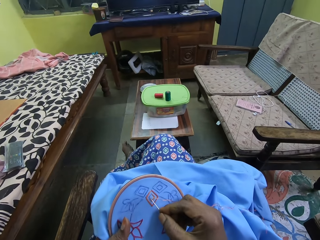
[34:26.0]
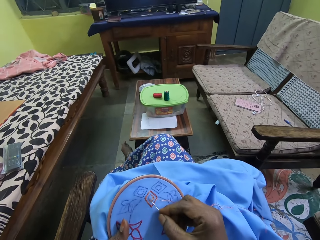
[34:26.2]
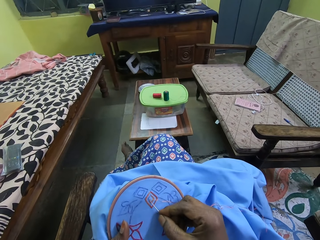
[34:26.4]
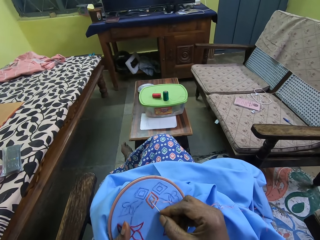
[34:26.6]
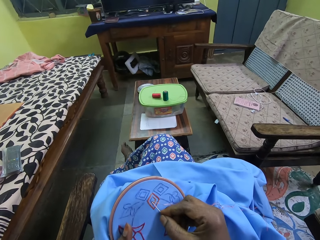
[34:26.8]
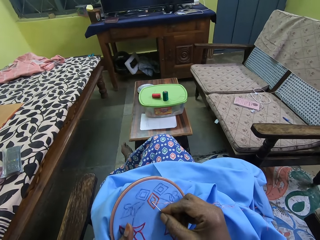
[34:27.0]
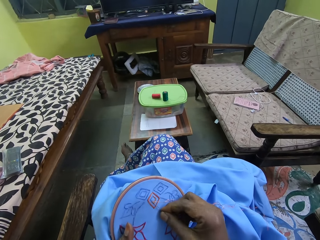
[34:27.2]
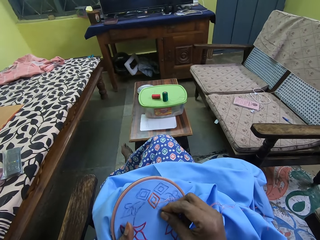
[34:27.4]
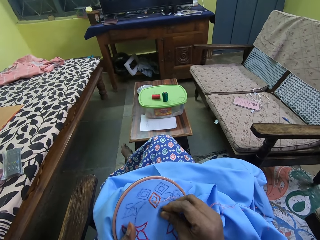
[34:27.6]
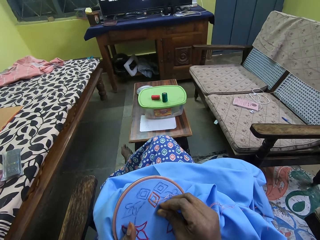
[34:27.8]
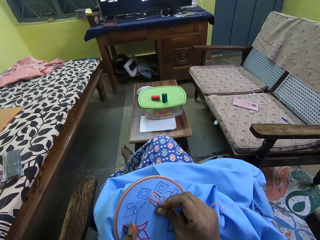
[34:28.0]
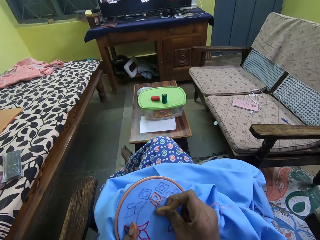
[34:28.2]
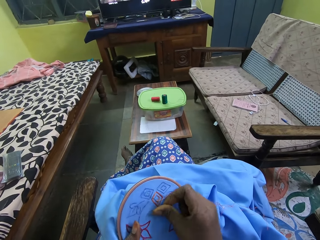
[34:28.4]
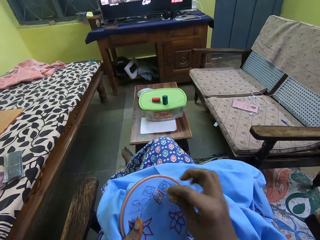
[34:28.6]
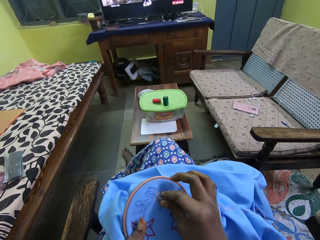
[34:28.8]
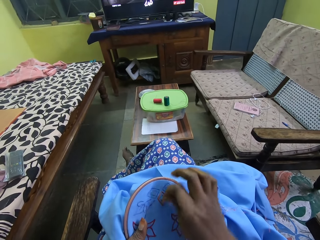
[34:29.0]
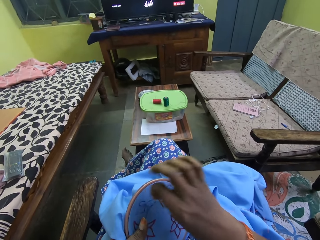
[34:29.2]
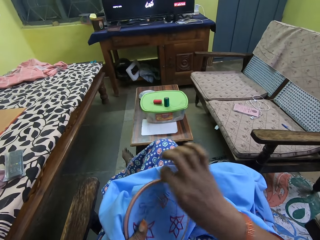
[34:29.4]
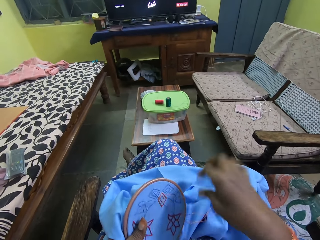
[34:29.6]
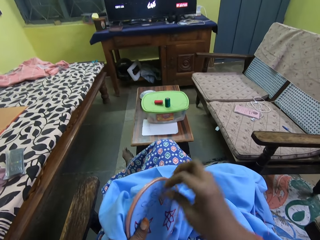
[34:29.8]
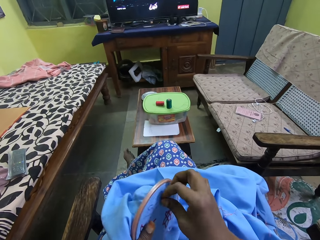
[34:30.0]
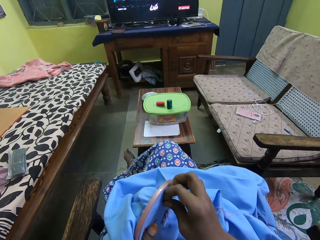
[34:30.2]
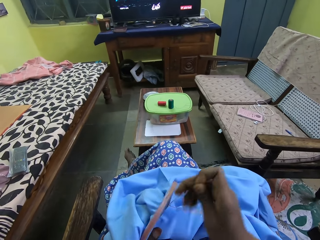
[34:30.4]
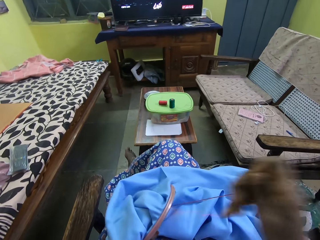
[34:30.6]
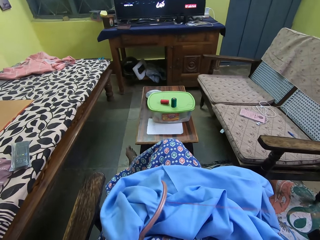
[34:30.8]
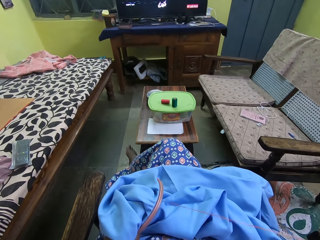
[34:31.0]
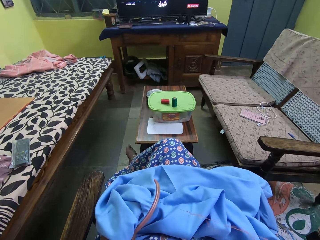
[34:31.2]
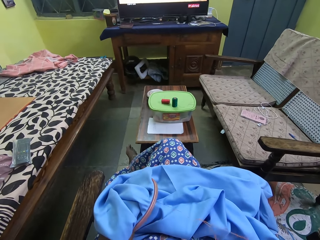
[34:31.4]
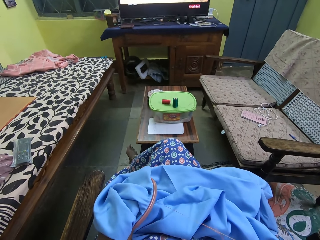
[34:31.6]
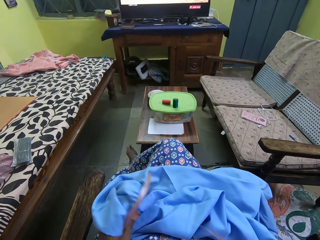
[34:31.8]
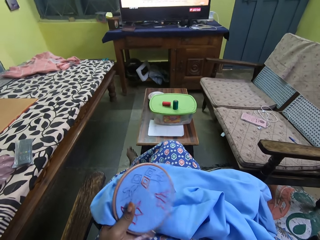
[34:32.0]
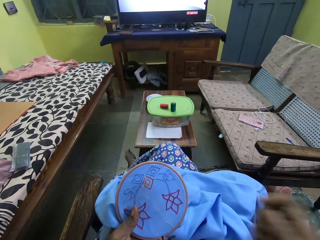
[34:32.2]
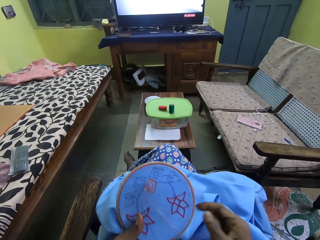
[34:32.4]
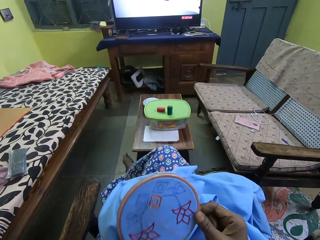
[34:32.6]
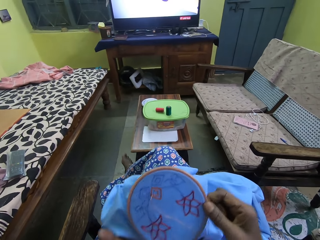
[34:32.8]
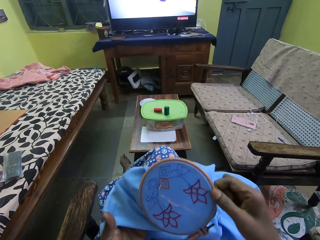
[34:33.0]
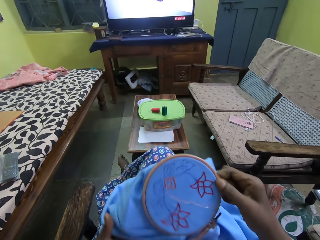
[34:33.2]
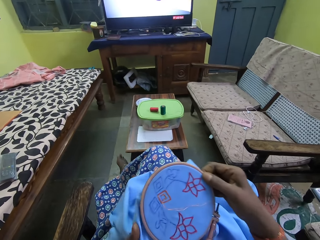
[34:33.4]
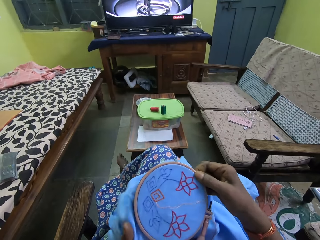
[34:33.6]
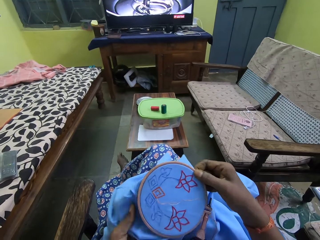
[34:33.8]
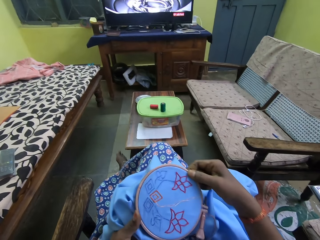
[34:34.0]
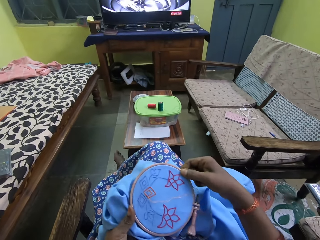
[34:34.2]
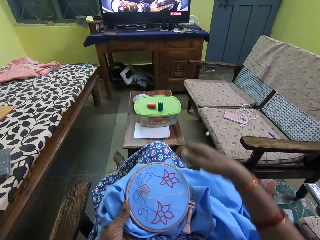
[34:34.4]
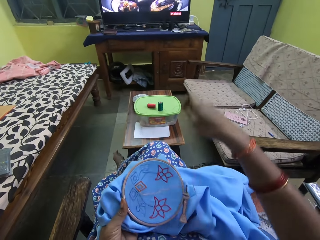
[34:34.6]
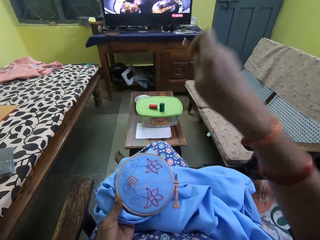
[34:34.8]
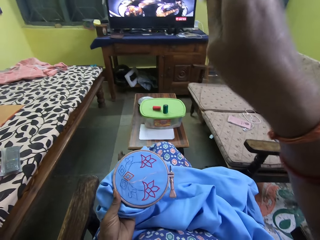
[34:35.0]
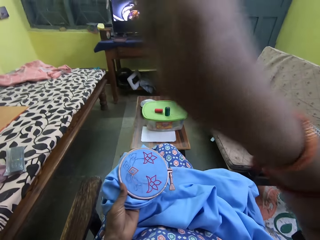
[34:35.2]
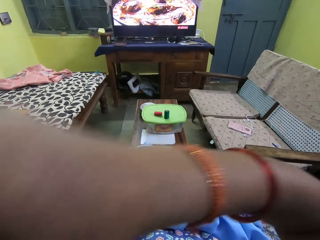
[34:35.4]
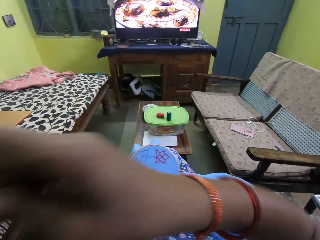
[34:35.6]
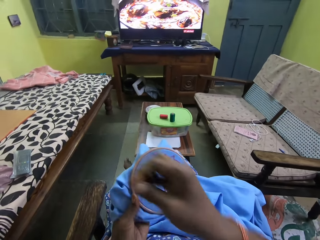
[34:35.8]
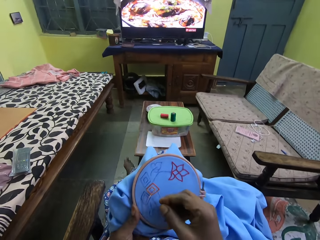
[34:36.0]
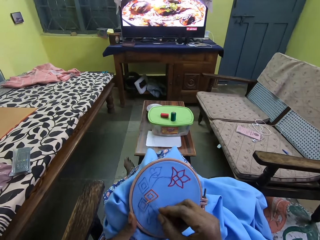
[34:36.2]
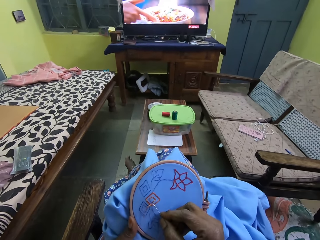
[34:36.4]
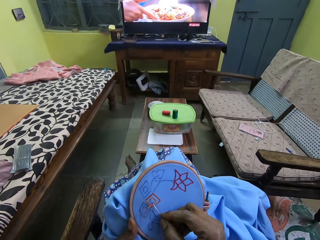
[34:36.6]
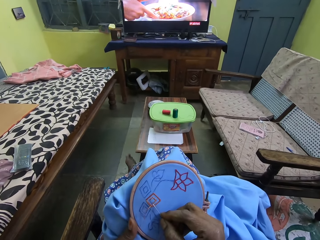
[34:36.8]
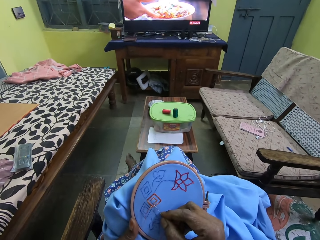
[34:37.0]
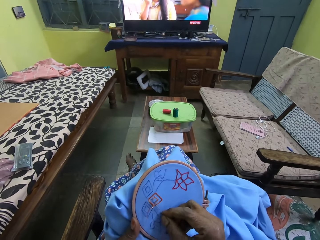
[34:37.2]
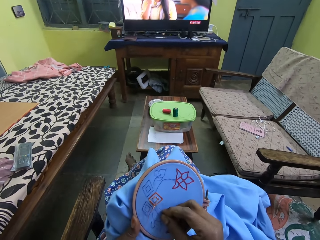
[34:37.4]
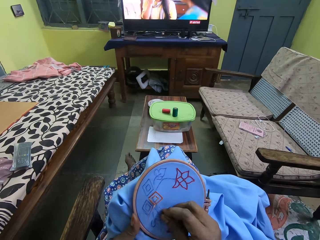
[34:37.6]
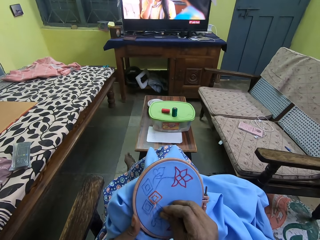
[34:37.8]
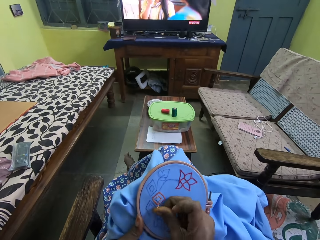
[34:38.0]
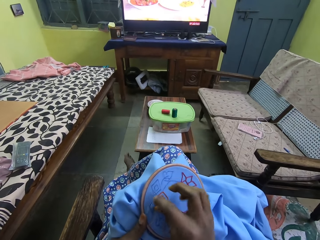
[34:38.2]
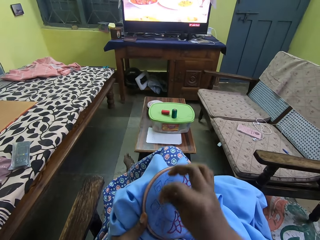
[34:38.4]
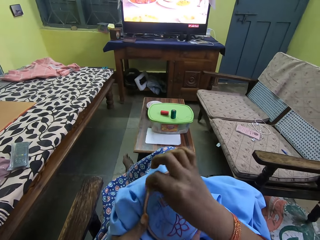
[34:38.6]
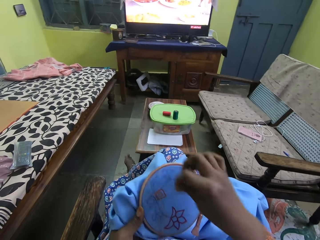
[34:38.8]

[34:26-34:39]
The camera wearer places the needle on the bag with her right hand. She rotates the thread around the needle with her right hand. She pulls the needle with her right hand. She passes the blue cloth in her left hand to her right hand. She passes the blue cloth in her right hand to her left hand. She adjusts the bag with her right hand. She embroiders on the blue cloth in her left hand with the needle and the red thread in her right hand. She pulls the needle with her right hand. She places the needle on the bag with her right hand.

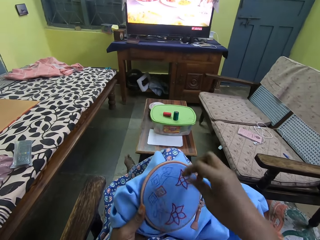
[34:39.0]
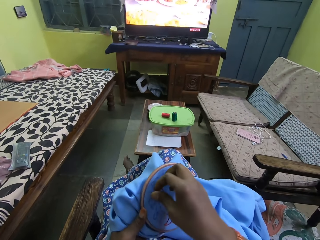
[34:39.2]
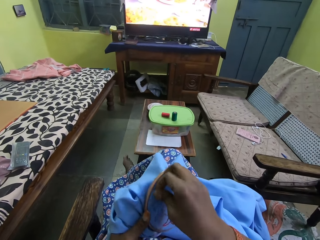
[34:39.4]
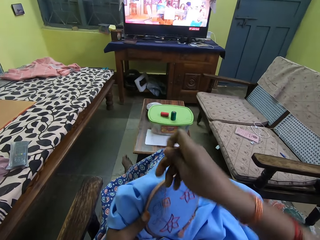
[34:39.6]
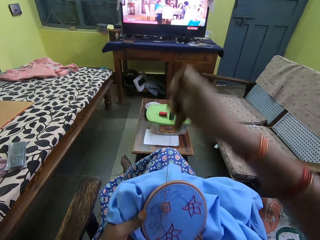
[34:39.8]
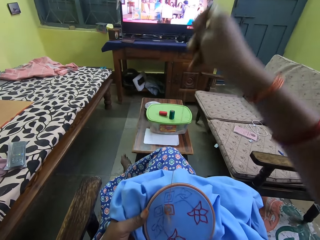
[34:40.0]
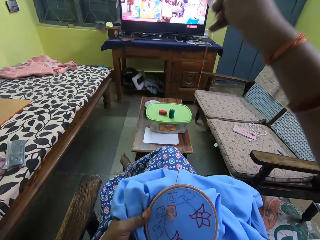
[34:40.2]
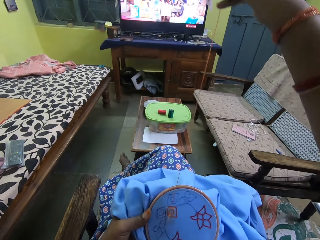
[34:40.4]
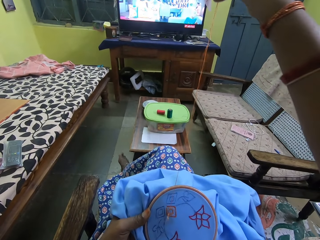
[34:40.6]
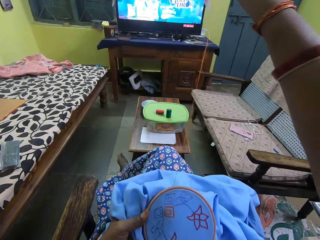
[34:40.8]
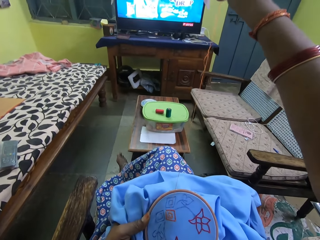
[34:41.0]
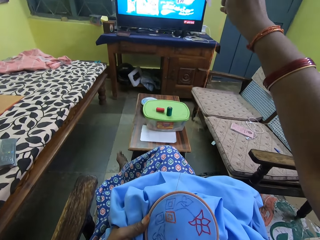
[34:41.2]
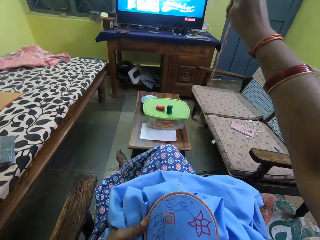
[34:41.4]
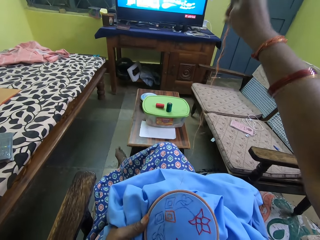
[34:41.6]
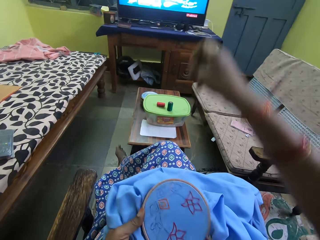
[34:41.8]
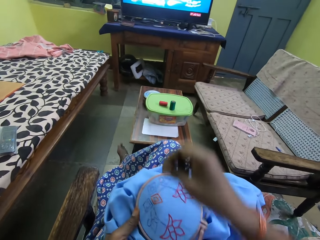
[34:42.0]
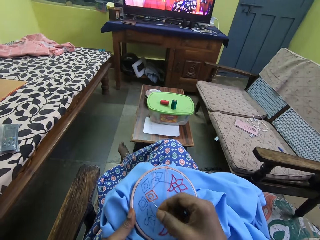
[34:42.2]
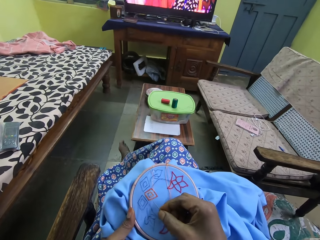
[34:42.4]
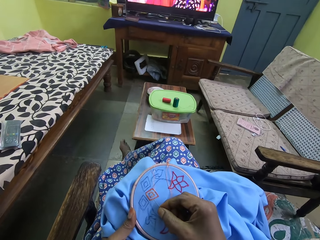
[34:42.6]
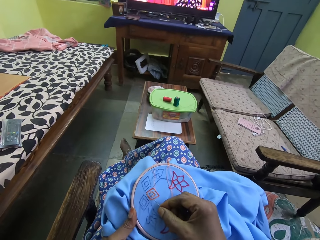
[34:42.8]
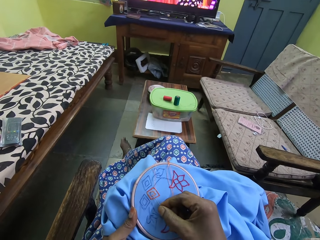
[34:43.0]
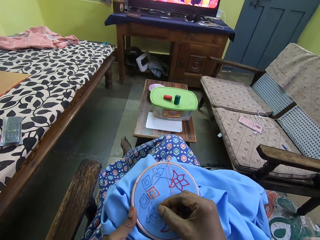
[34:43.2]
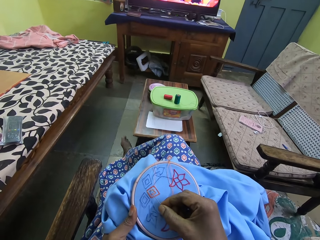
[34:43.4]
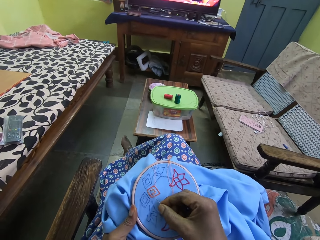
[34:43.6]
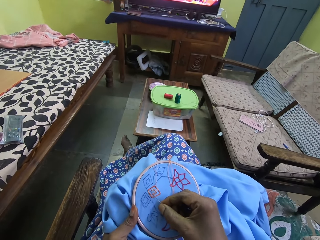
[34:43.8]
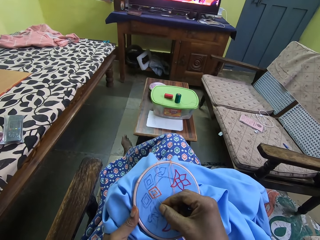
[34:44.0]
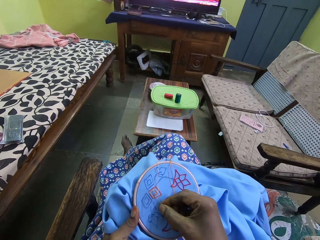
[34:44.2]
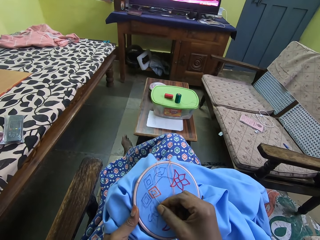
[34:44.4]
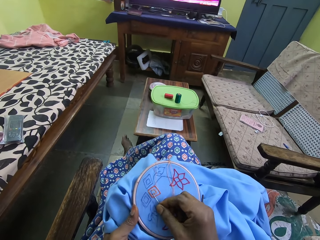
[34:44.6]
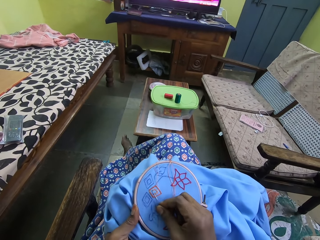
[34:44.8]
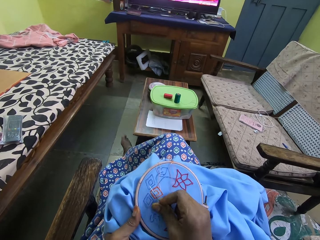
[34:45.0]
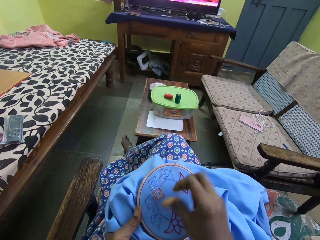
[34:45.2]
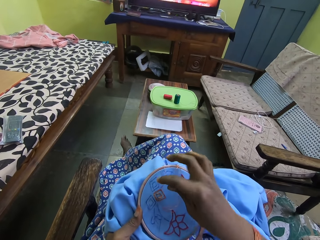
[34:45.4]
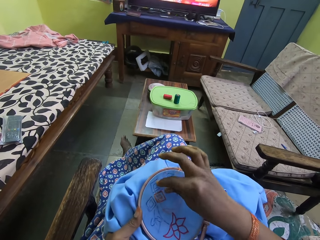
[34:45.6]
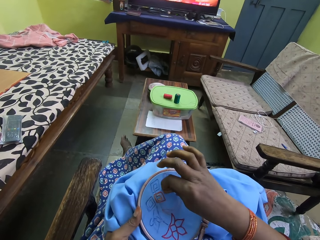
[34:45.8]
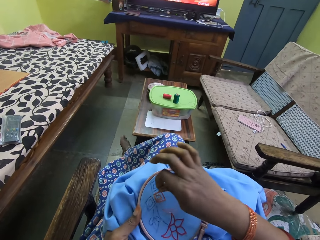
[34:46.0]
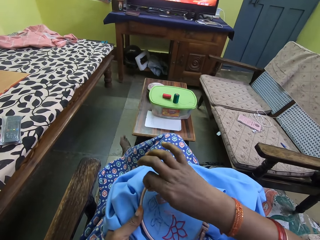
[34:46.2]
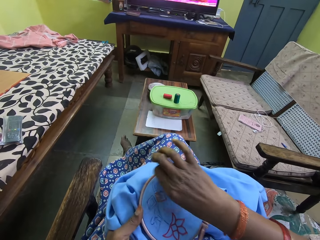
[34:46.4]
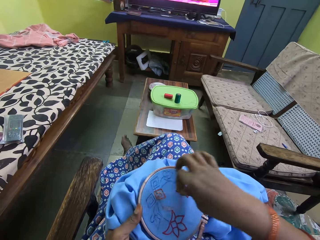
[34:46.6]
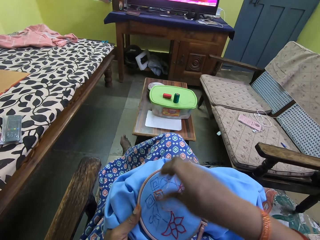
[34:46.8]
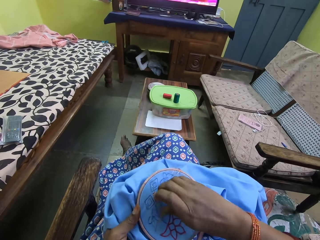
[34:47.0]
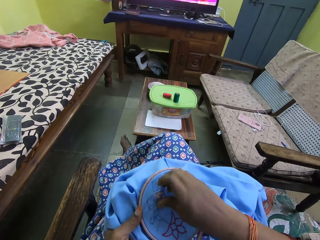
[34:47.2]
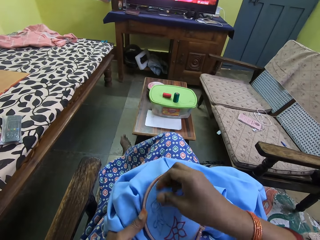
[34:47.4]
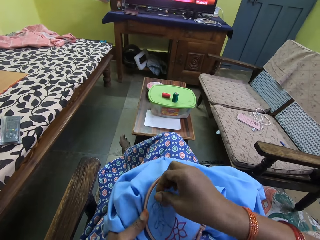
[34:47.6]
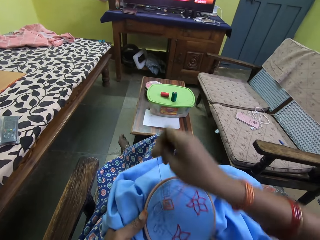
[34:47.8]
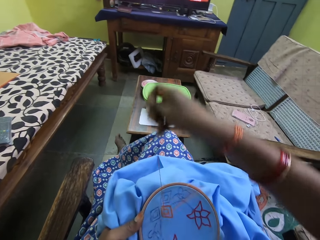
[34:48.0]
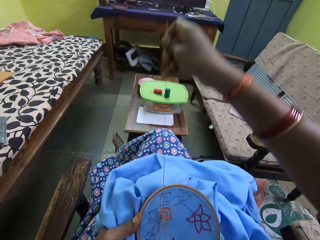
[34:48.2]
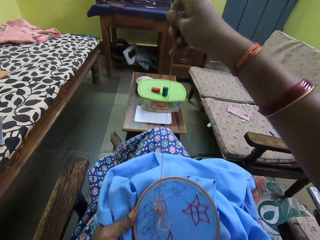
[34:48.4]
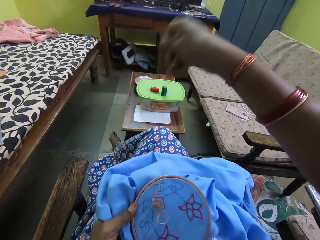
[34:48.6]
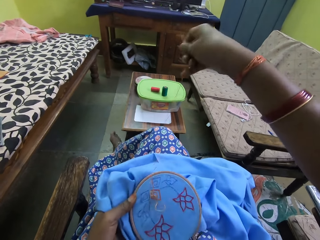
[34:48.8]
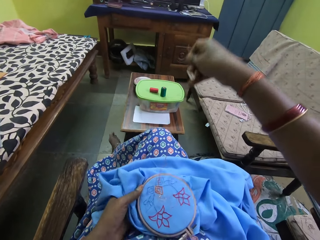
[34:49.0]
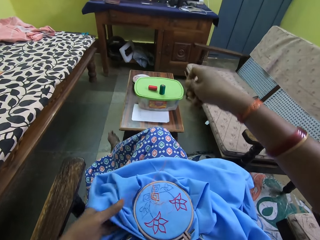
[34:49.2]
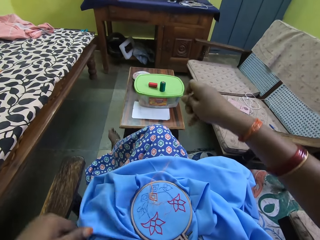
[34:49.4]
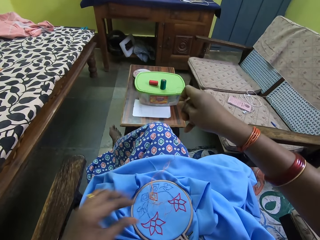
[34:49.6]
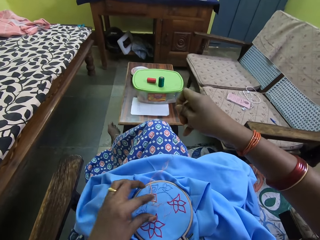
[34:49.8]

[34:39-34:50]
The camera wearer rotates the thread around the needle with her right hand. She pulls the needle with her right hand. She places the needle on the bag with her right hand. She rotates the thread around the needle with her right hand. She pulls the needle with her right hand. She places the blue cloth in her left hand on her lap.
